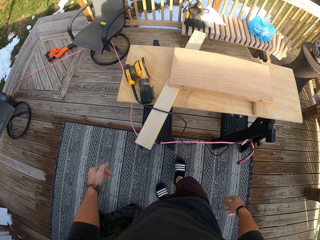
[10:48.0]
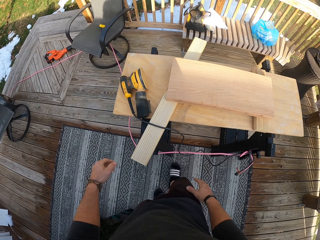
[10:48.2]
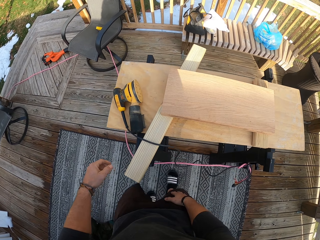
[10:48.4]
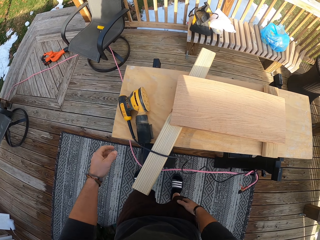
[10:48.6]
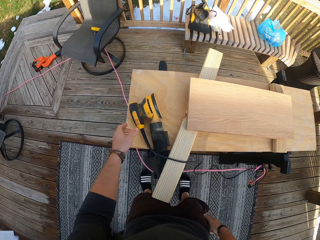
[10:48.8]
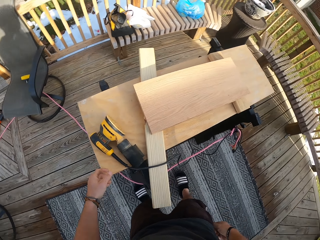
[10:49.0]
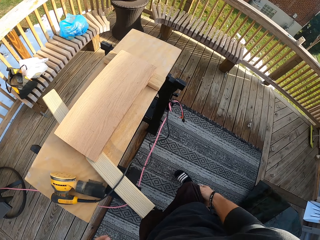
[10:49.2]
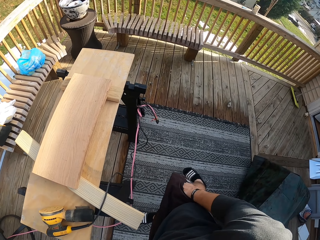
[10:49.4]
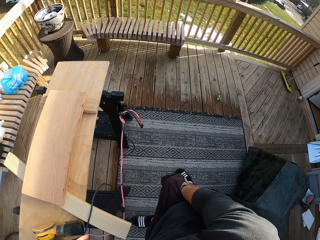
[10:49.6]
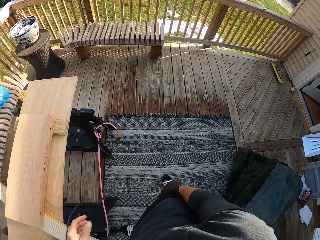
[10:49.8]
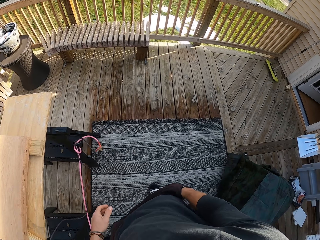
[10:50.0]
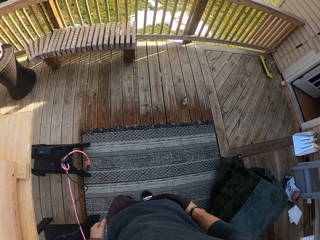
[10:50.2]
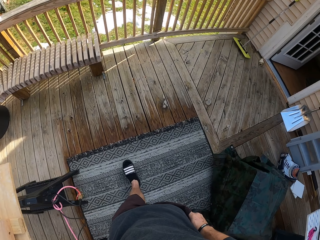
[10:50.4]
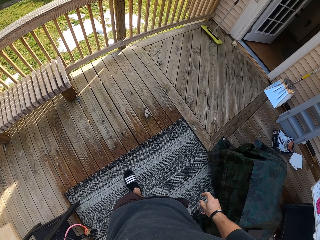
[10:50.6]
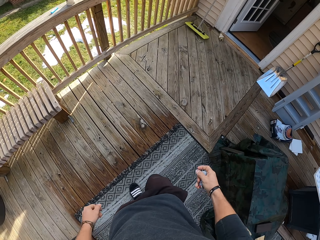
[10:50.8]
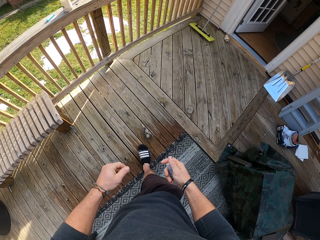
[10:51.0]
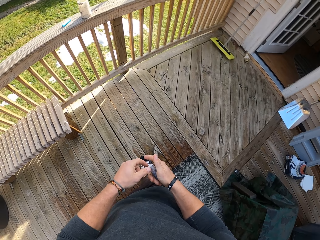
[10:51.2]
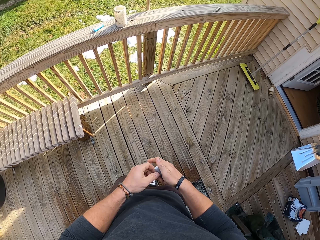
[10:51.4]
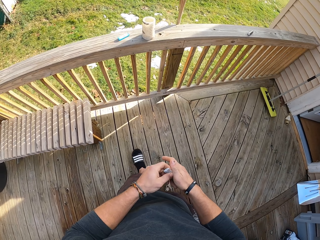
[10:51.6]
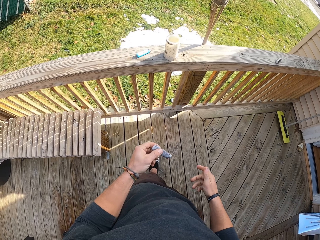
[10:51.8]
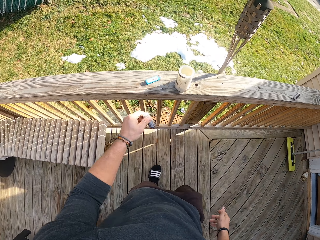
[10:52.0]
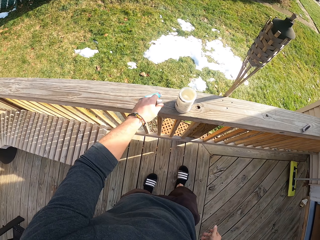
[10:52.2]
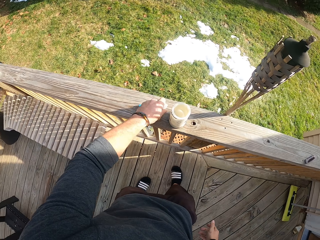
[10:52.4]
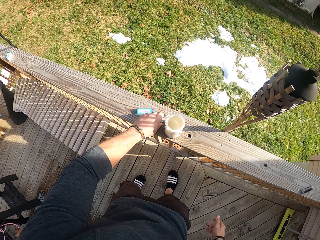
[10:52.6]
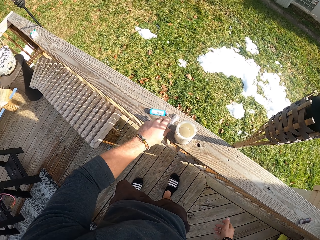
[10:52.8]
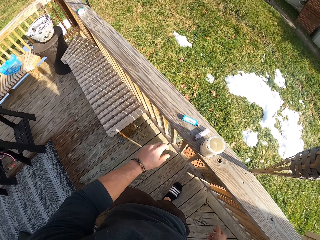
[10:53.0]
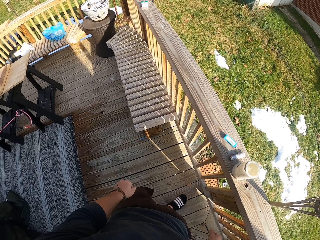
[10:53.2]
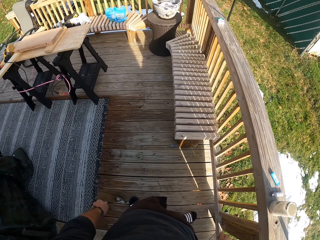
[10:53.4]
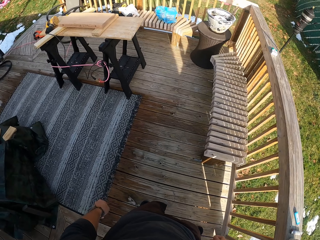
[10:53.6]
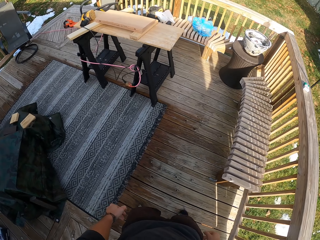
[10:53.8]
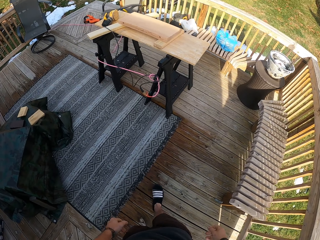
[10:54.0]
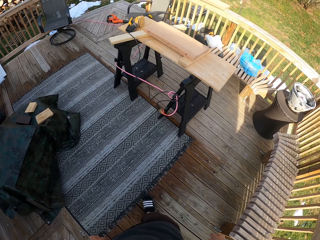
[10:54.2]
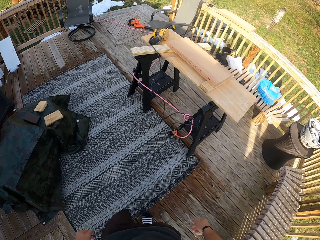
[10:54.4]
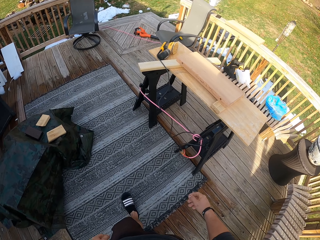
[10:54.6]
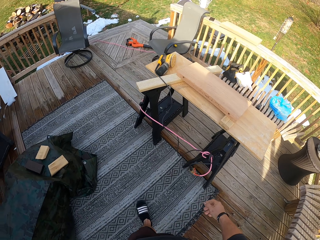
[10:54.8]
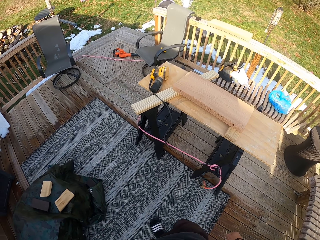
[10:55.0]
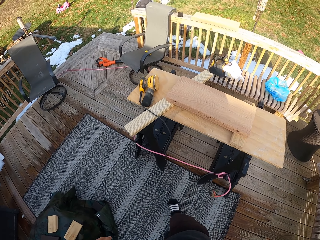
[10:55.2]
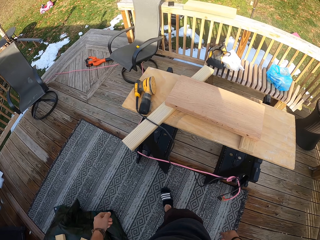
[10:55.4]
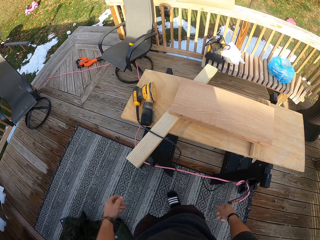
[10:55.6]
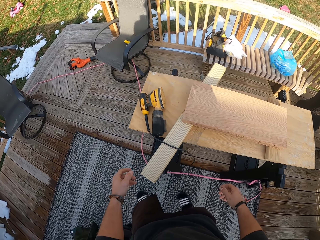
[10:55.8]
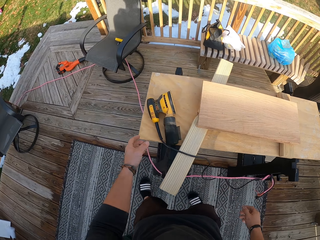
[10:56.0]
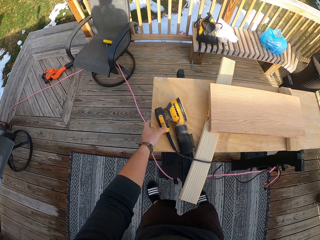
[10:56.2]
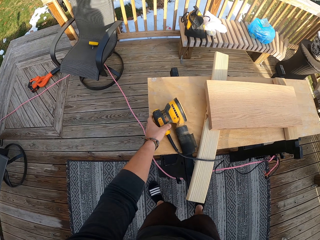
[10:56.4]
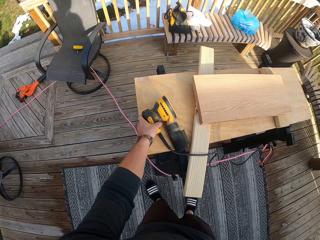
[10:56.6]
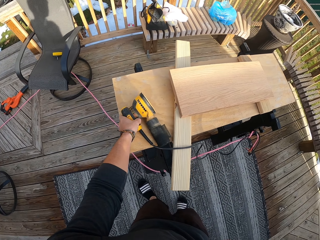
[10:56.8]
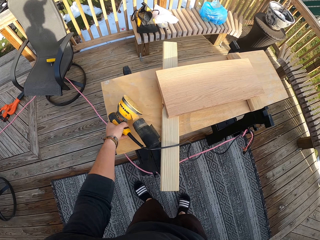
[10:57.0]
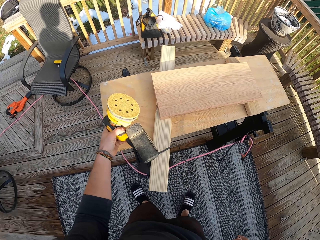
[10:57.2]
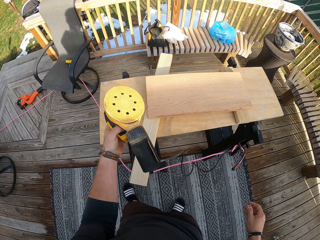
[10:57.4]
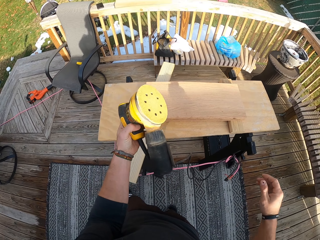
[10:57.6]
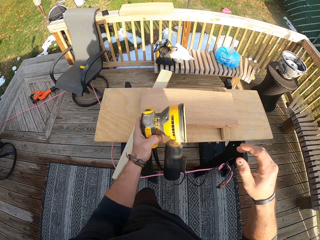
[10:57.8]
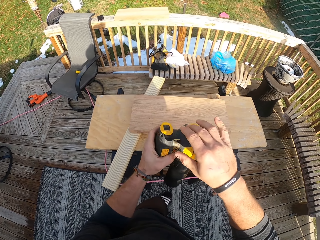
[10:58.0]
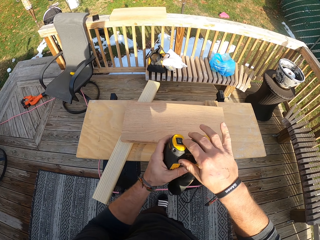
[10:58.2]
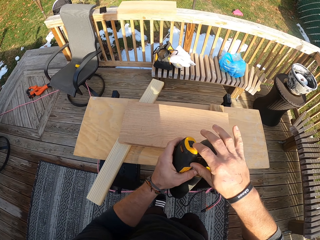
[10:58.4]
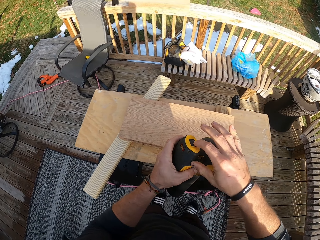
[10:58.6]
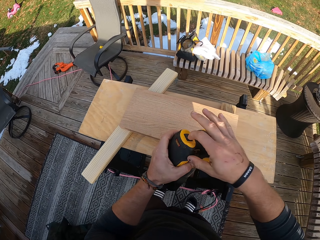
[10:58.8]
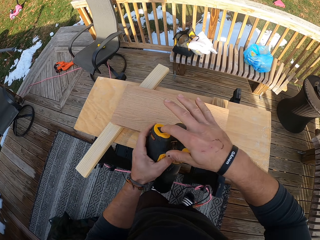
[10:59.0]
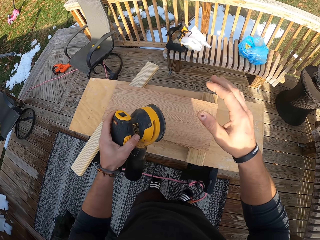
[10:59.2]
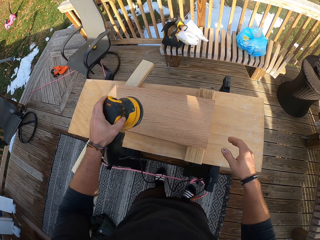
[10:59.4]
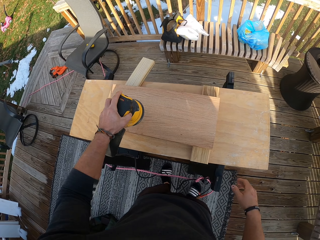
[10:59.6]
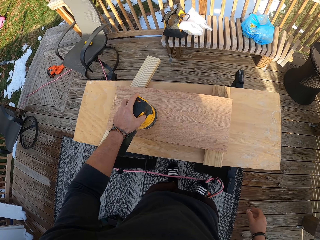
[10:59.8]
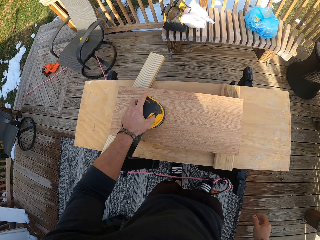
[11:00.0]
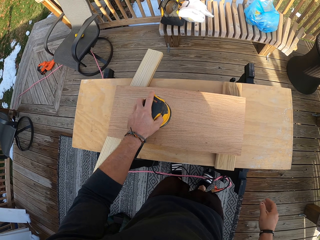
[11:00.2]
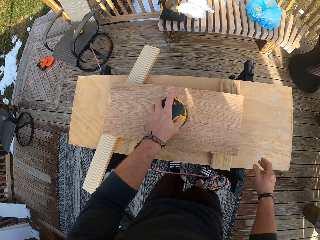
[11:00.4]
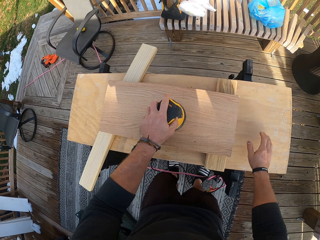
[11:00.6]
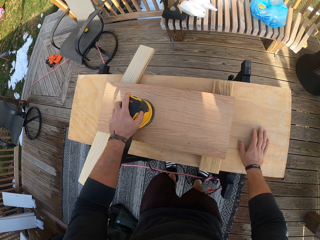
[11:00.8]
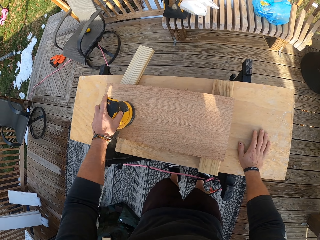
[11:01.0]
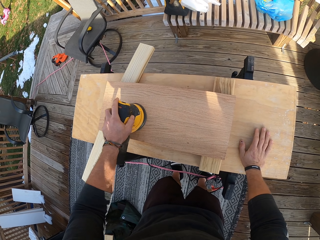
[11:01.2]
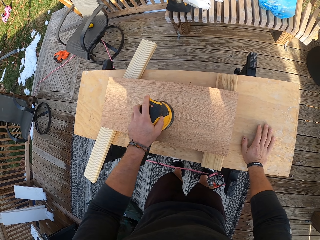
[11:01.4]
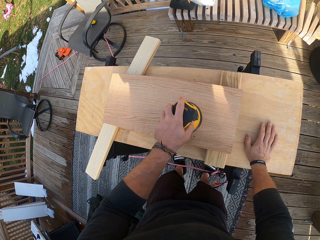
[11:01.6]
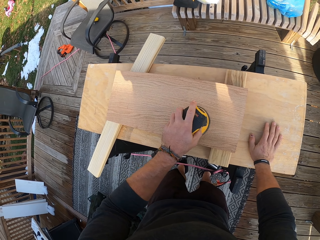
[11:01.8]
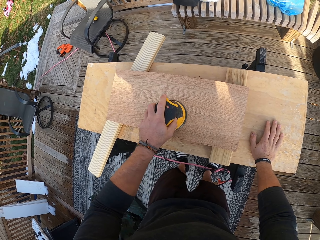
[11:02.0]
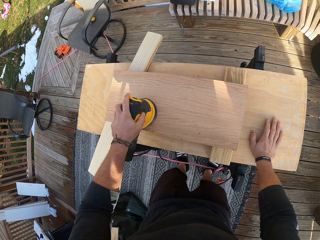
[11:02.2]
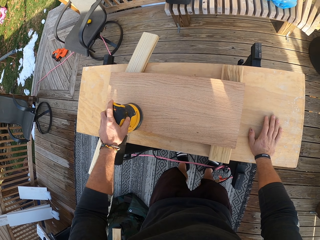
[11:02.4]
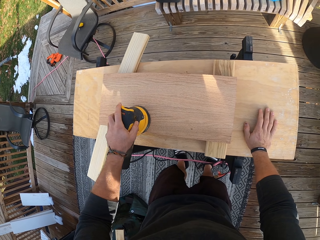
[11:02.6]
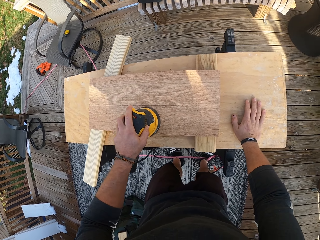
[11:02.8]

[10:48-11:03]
The camera wearer touches his pocket. He puts his hand in the pocket. He removes a lighter from a pocket of his shorts with his right hand. He removes his hand from the pocket. He holds the lighter with the right hand. He passes the lighter in his right hand to his left hand. He places the lighter in his left hand on a porch railing. He walks to the workbench. He picks up the electric orbital sander from the table with his left hand. He presses the button on the electric orbital sander in his left hand with his right index finger. He smoothens the plank of wood on the table with the electric orbital sander in his left hand. He places his right hand on the table. He smoothens the wood with the sander.

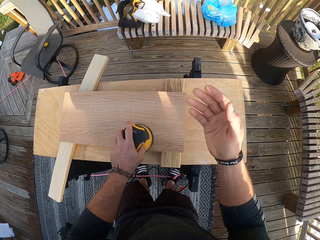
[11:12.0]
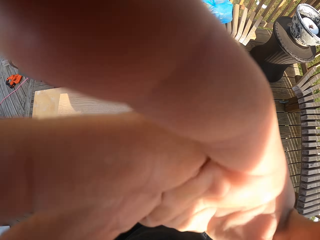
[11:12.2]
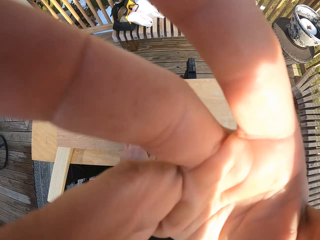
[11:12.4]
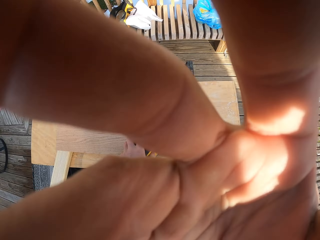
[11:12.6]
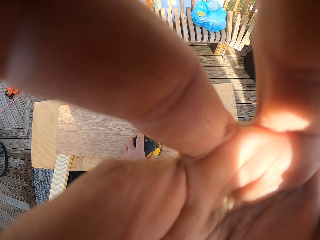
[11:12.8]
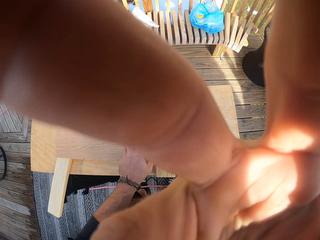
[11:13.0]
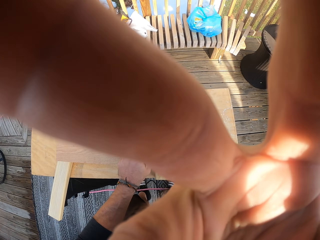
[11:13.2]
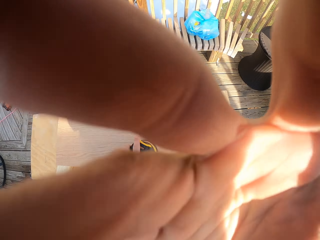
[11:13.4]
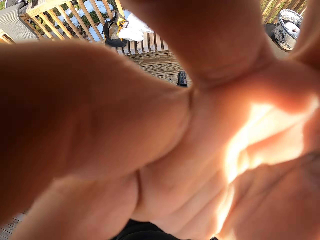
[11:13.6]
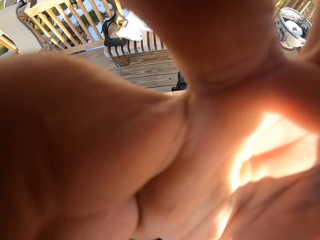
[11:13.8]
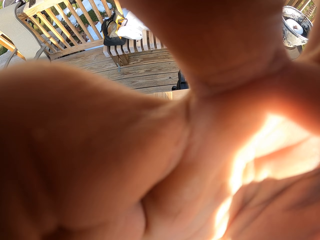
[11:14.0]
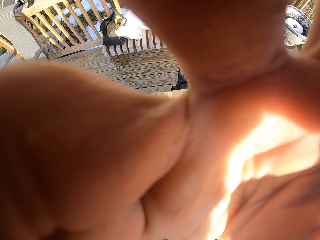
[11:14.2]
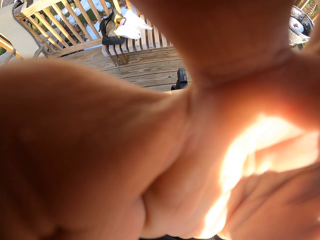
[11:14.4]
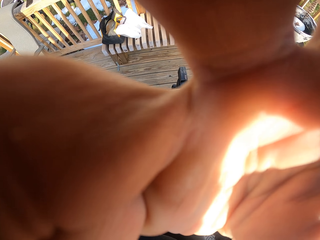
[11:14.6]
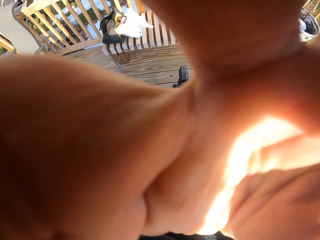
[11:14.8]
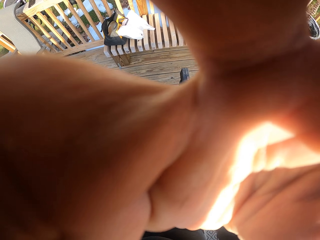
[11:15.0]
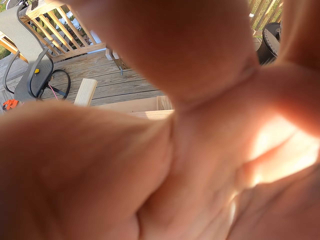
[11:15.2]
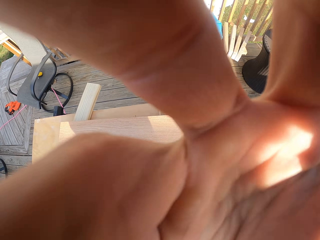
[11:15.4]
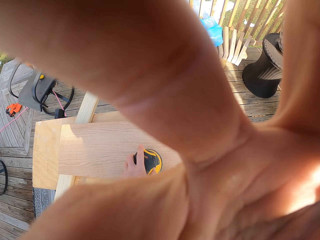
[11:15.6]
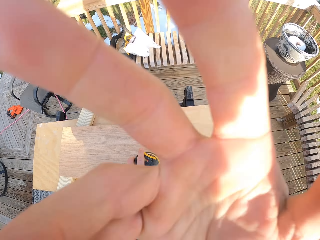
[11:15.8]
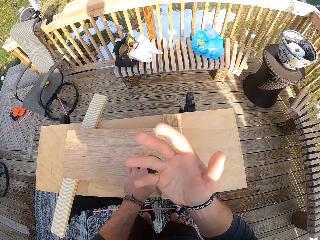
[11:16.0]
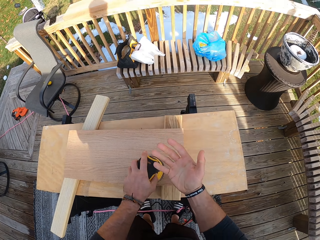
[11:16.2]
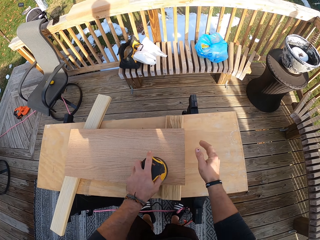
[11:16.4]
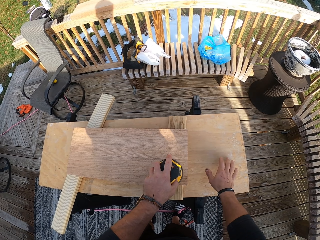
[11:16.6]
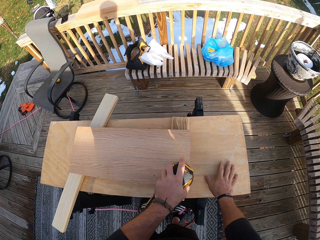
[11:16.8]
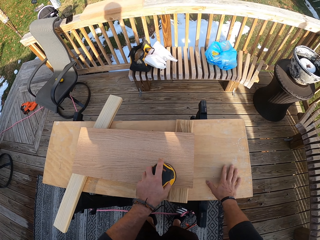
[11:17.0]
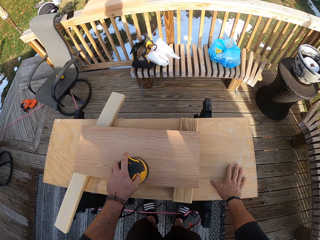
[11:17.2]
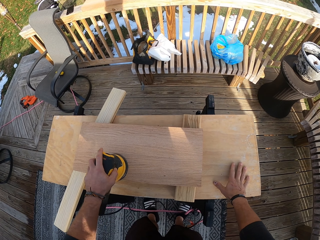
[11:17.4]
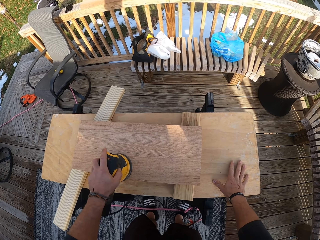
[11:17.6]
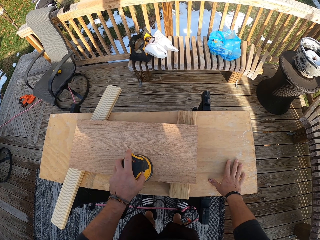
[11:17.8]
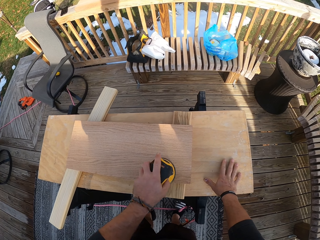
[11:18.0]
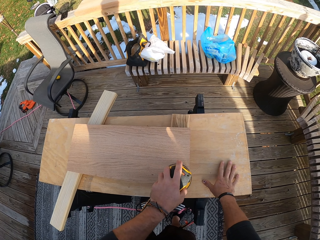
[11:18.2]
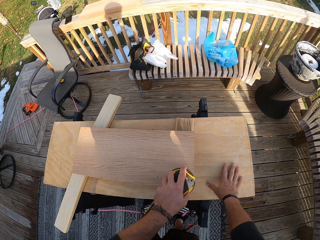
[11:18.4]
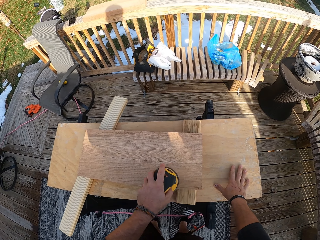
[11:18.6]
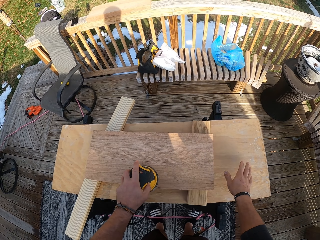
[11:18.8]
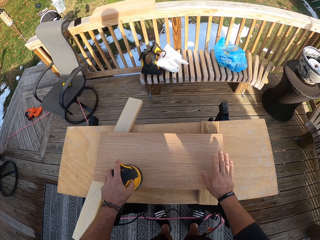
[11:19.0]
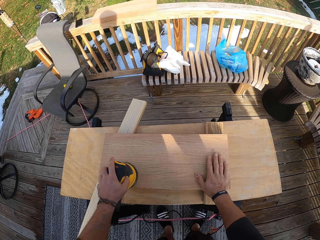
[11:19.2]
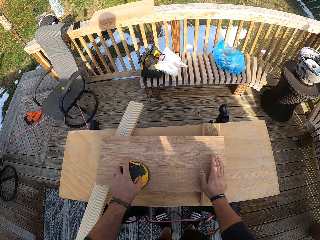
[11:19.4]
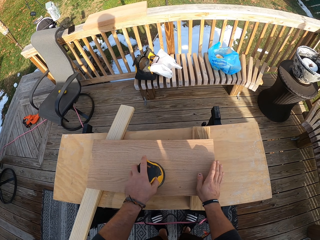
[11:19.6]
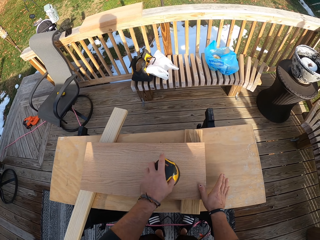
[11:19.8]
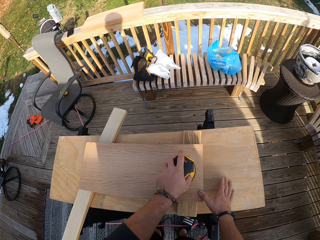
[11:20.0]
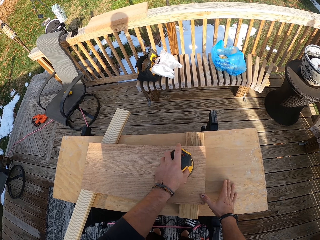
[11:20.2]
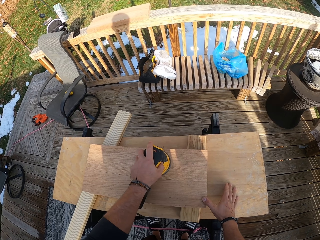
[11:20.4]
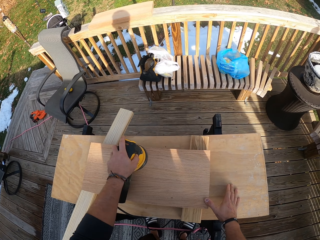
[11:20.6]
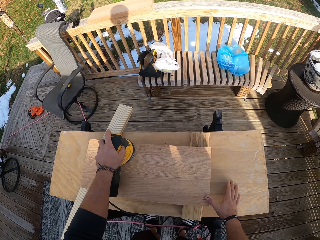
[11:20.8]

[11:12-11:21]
The camera wearer adjusts a camera on his head with his right hand. He smoothens the wood with the sander. He places his right hand on the table. He touches the plank of wood on the table with his right hand. He places his right hand on the table. He smoothens the wood with the sander.
